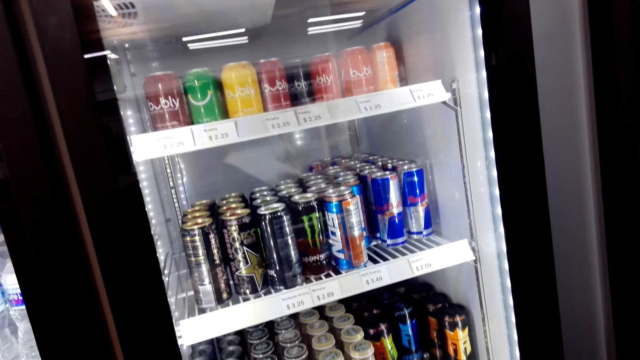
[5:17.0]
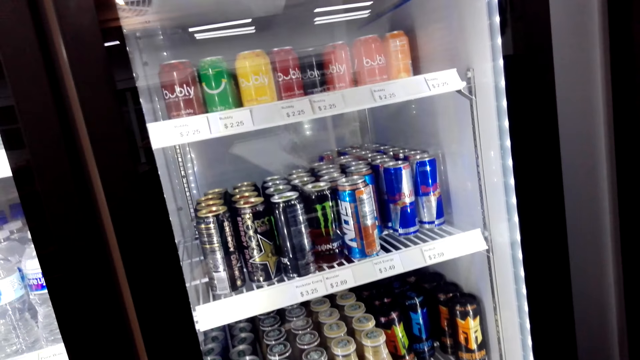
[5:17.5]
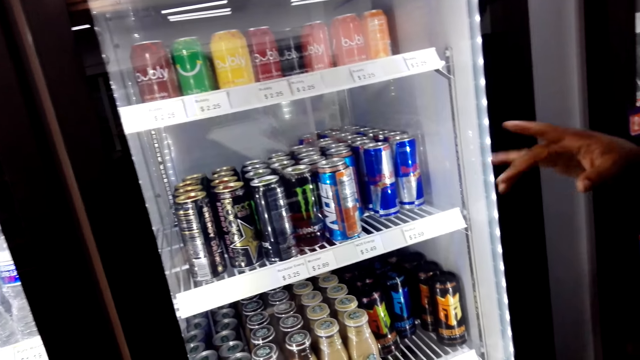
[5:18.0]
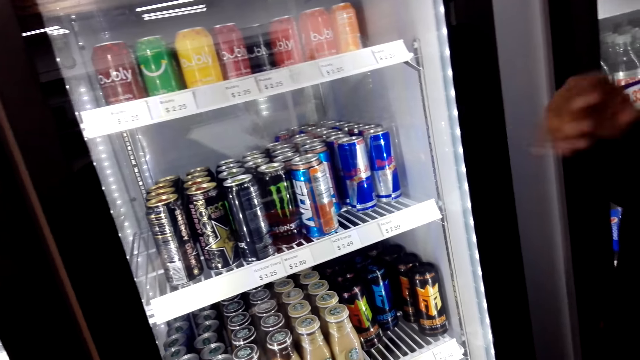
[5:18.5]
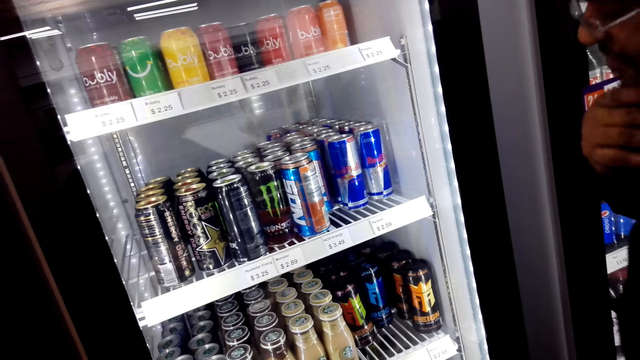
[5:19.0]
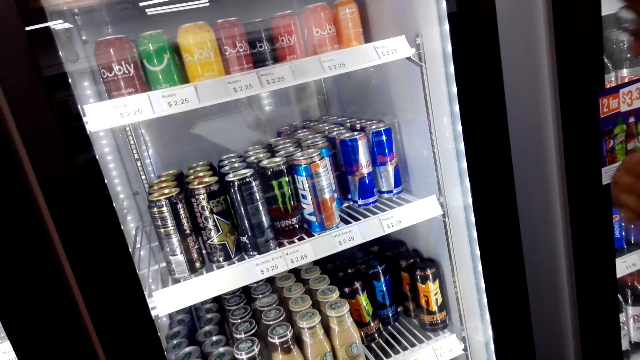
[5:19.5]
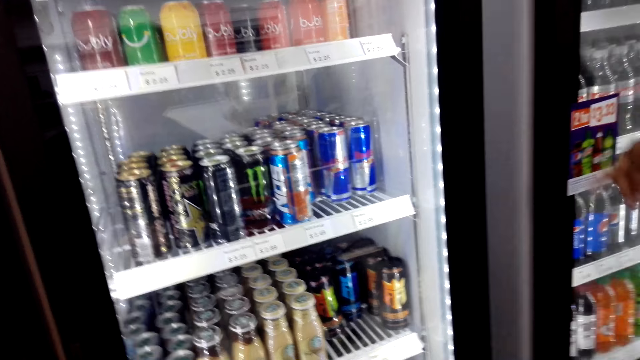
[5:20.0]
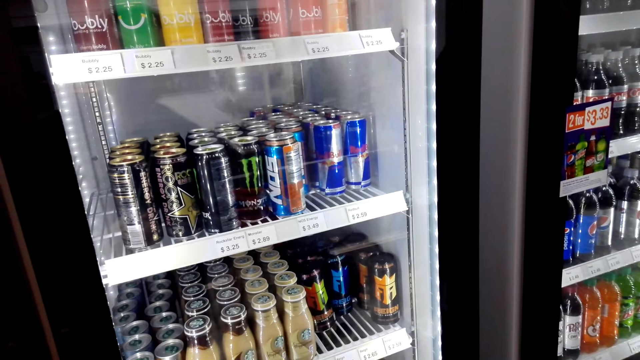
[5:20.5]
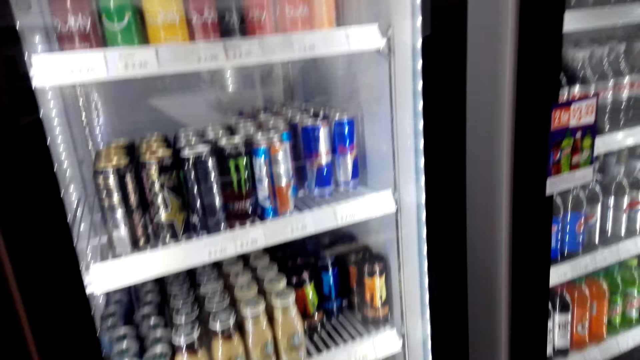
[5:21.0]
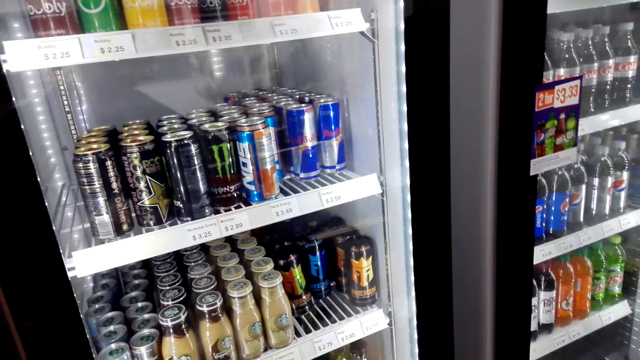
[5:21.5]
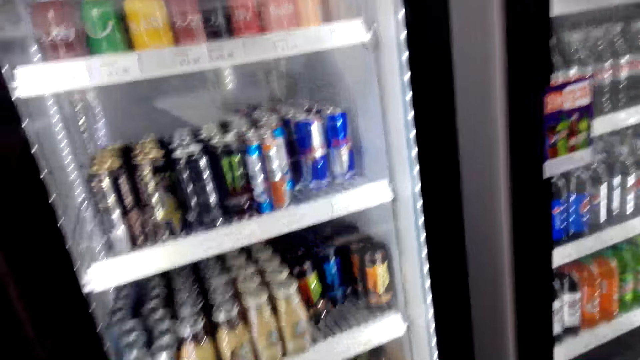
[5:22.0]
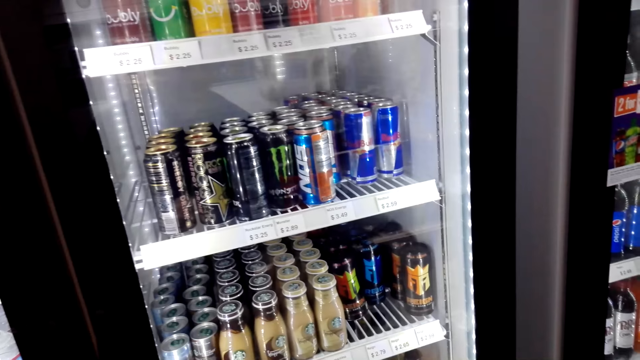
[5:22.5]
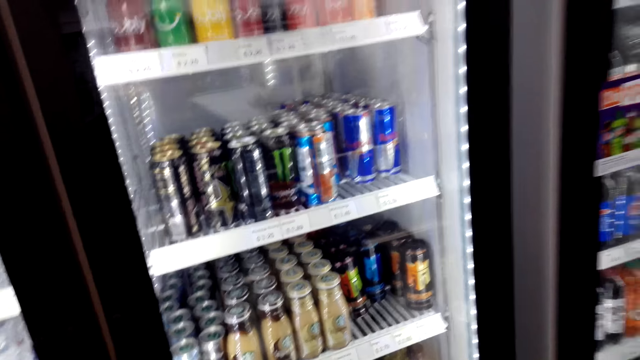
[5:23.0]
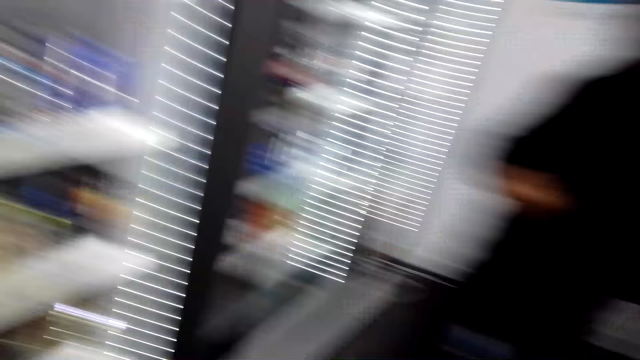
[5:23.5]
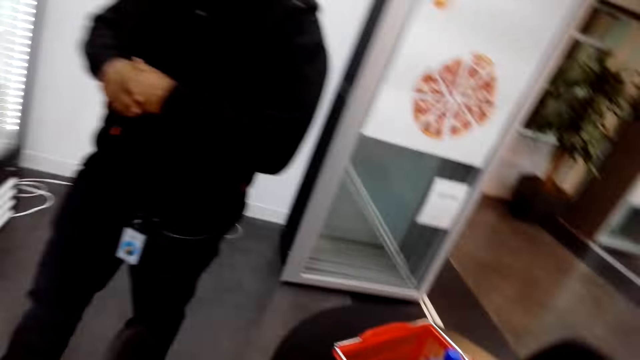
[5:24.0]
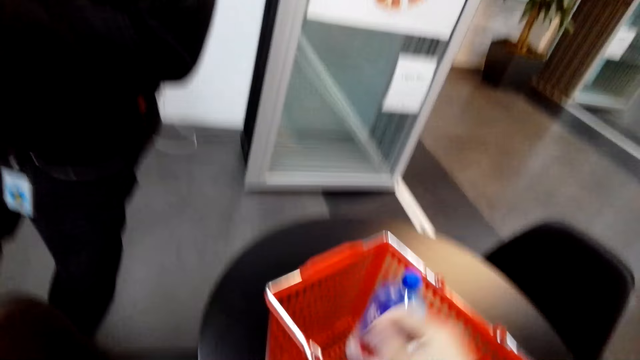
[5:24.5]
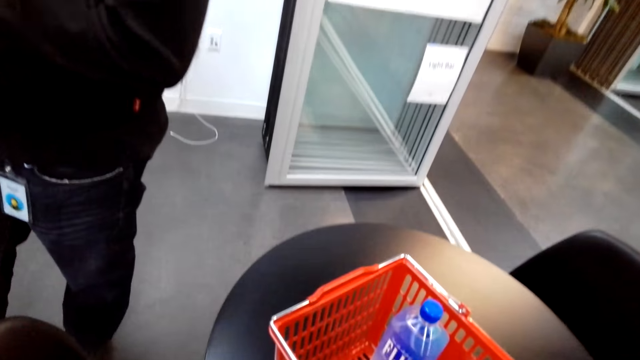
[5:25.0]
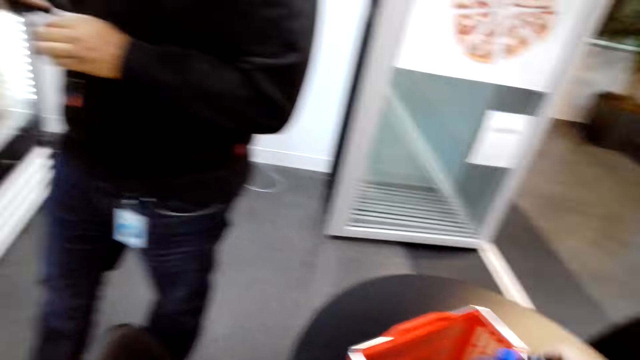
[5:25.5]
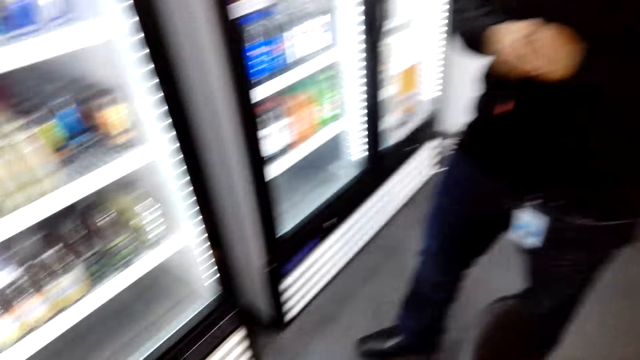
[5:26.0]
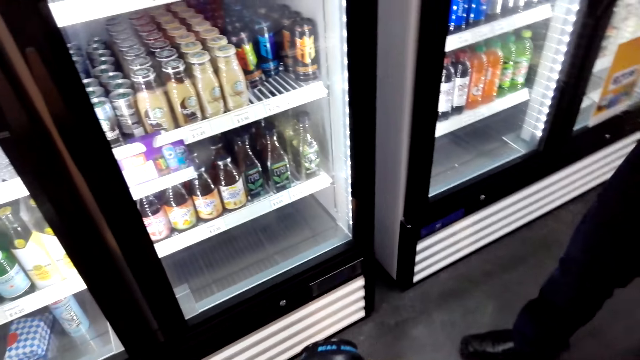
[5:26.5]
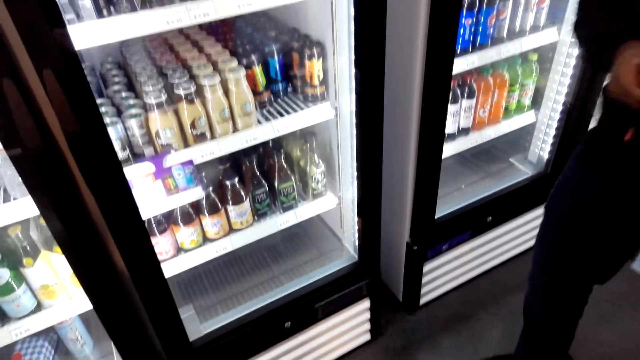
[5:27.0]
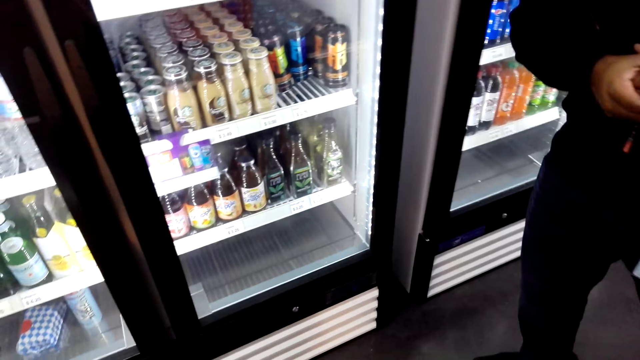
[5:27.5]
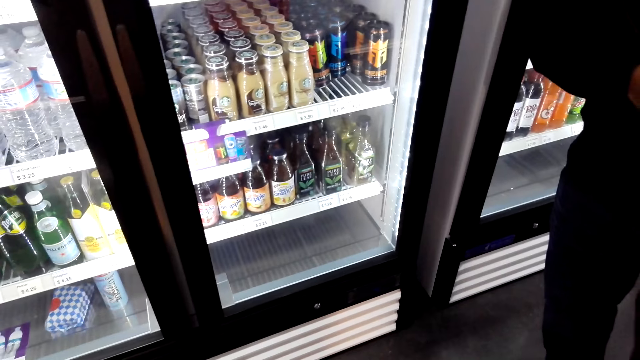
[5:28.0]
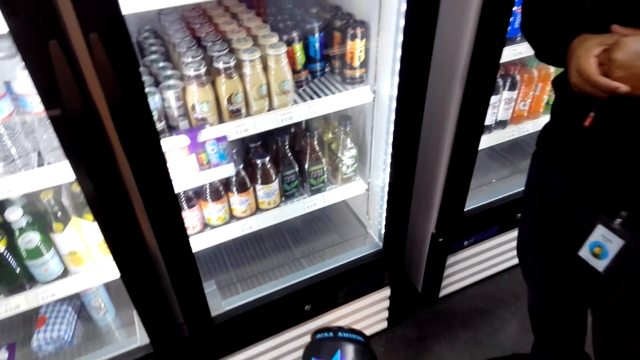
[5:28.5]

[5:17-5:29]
A man points his hand.

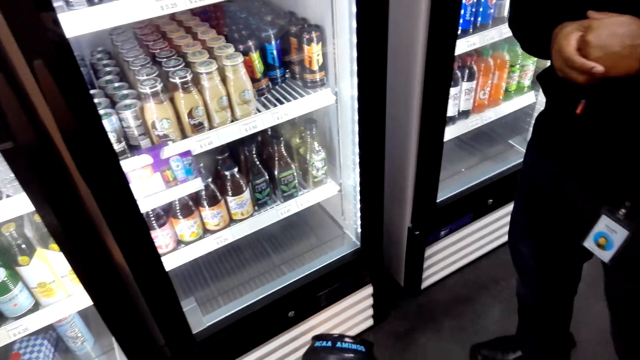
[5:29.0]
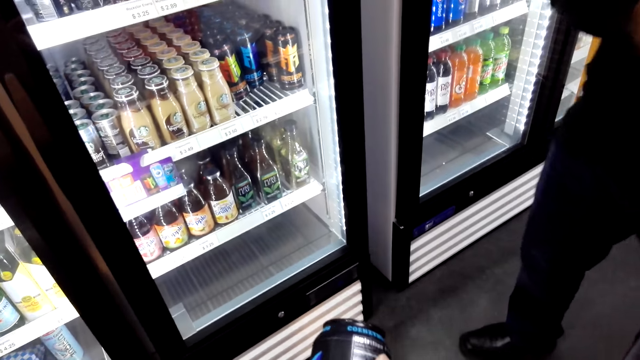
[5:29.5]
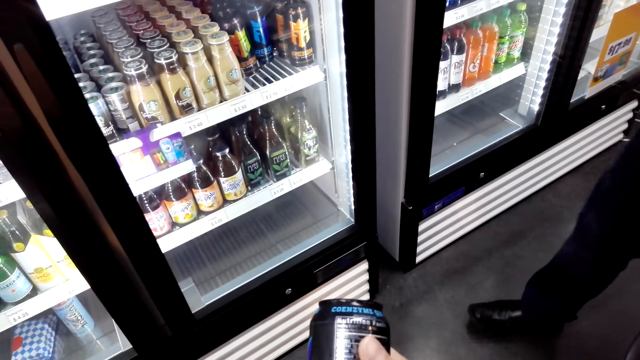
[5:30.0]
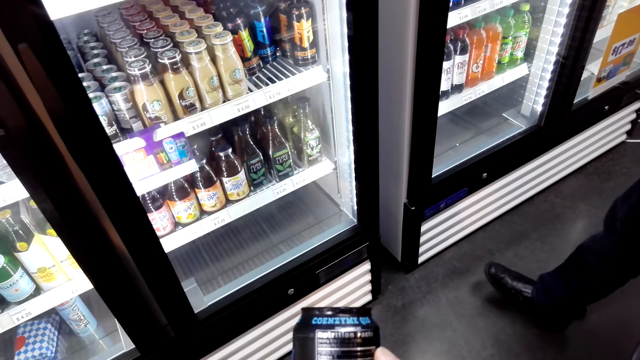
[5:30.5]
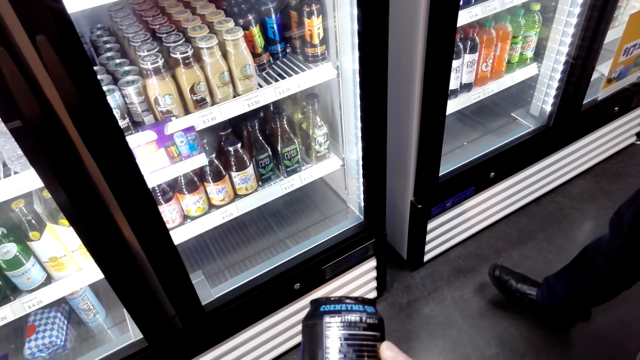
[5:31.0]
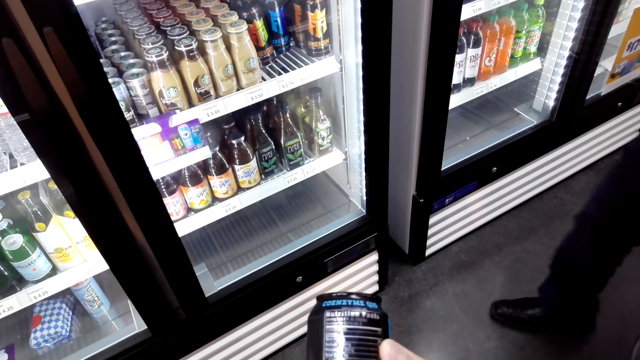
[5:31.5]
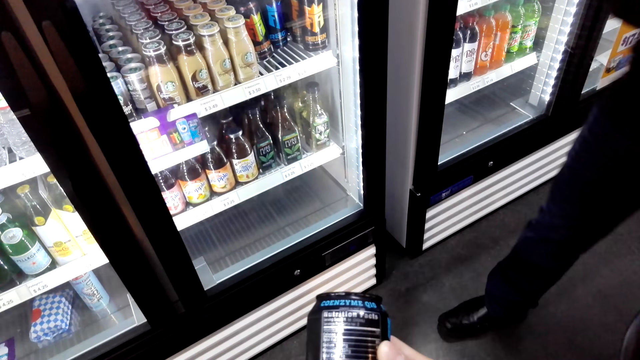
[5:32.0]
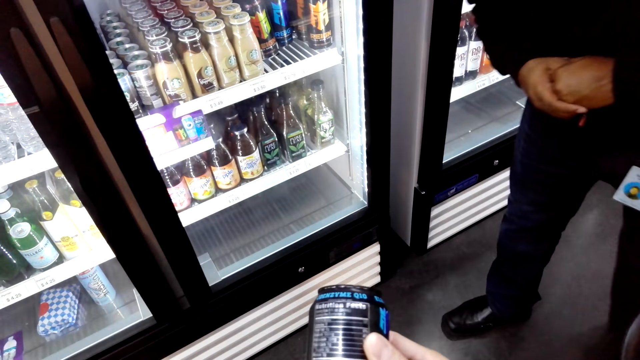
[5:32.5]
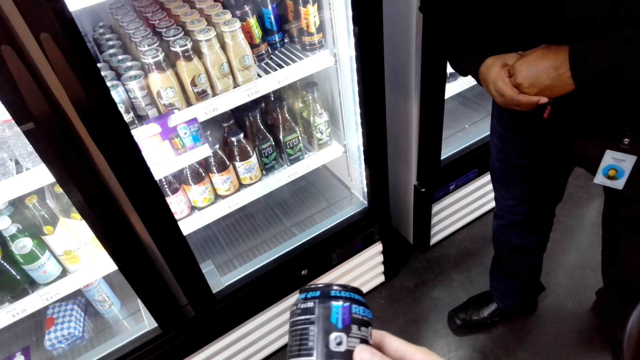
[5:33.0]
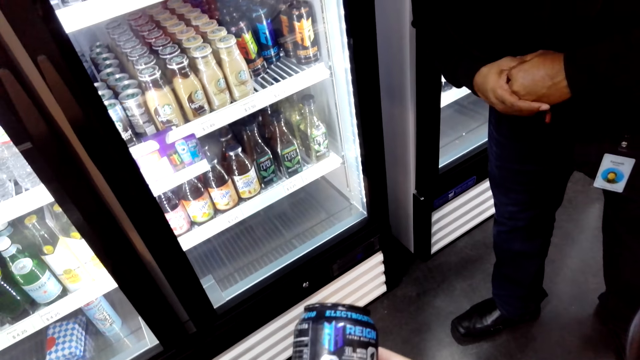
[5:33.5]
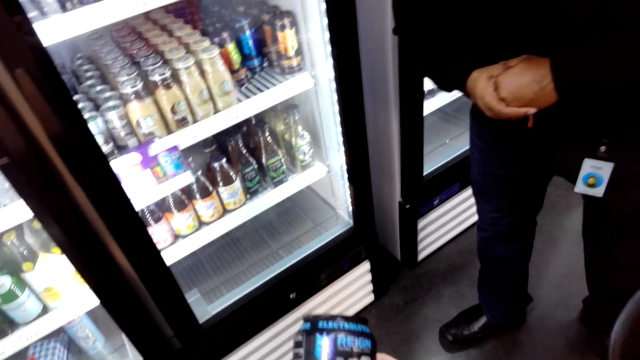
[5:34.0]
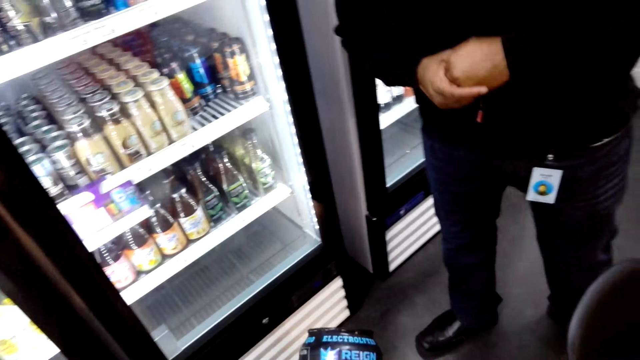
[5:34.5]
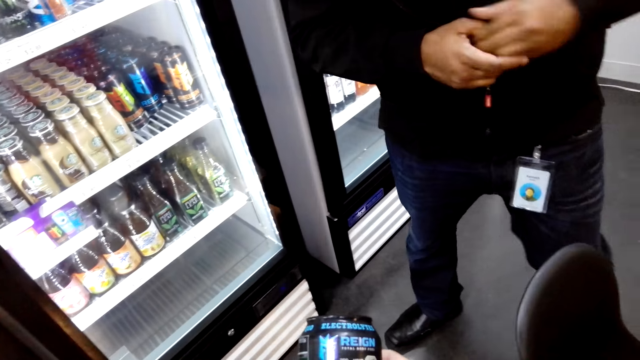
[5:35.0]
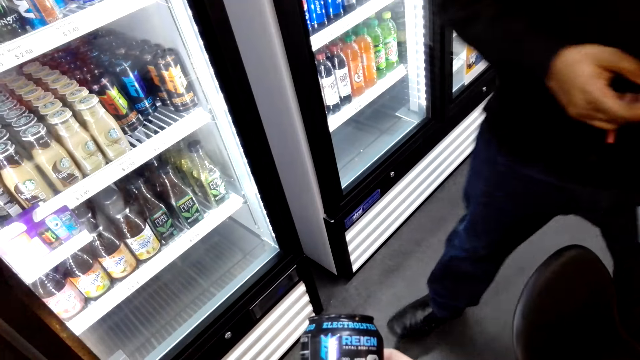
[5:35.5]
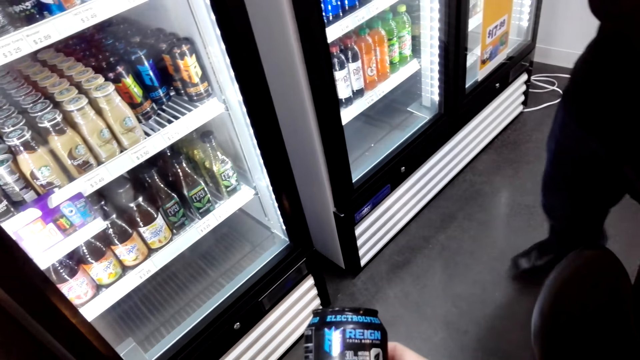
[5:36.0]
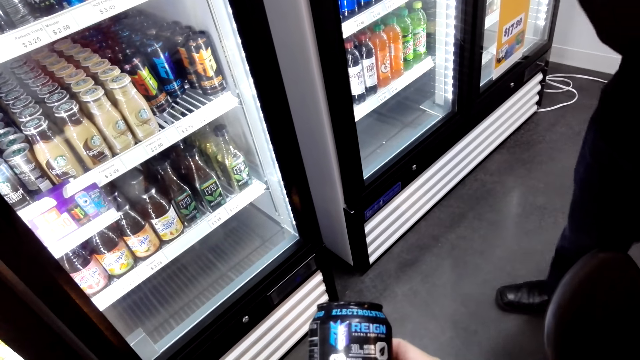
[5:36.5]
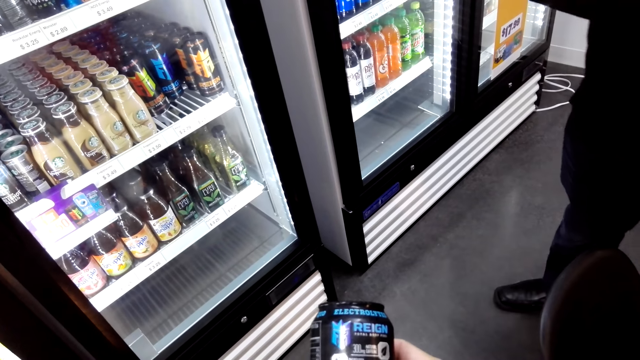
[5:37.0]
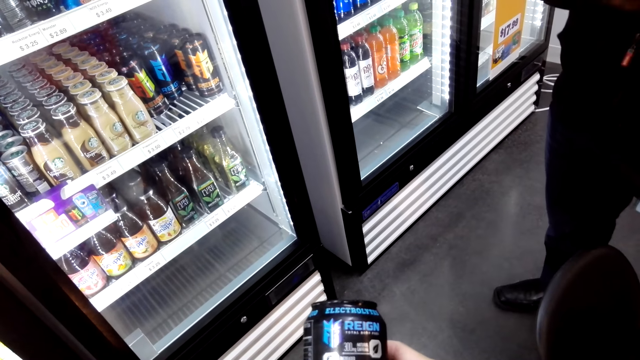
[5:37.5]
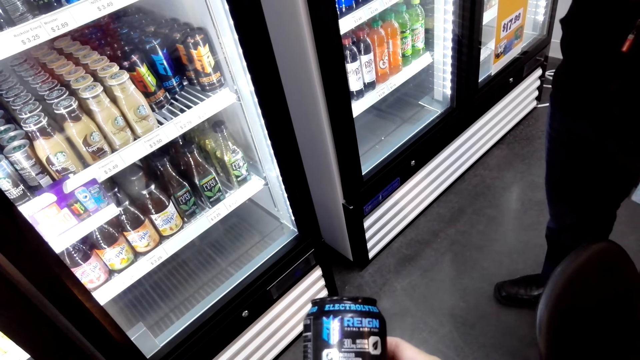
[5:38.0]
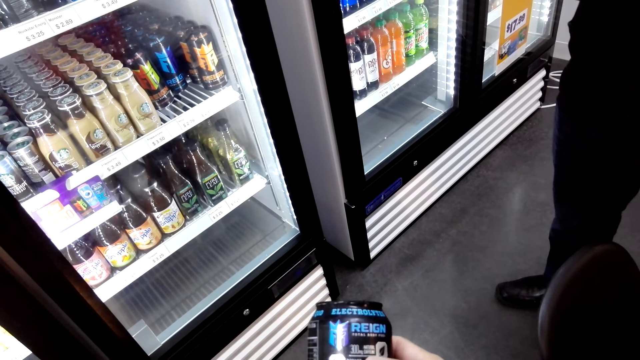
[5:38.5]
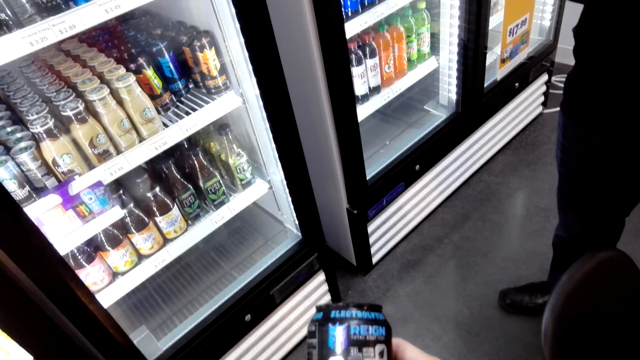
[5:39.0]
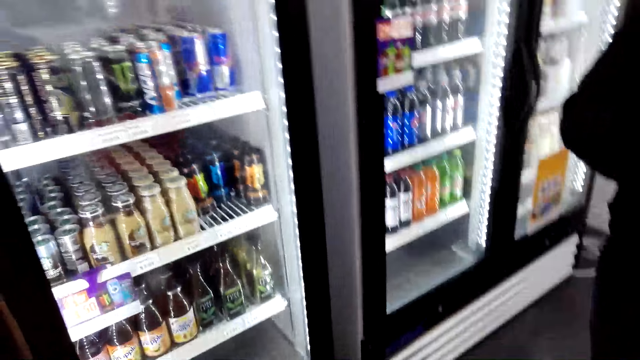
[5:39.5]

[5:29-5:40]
The camera wearer holds a drink in hand. They look at the Reign can. A man moves his leg.
